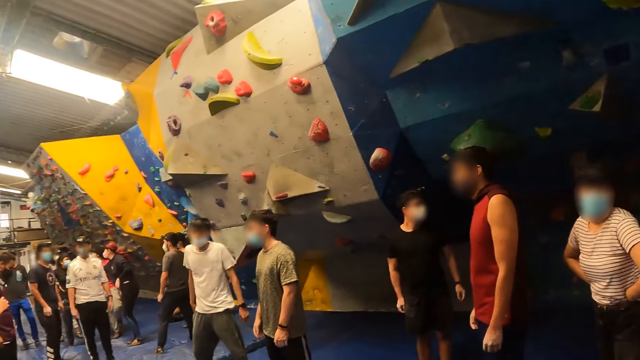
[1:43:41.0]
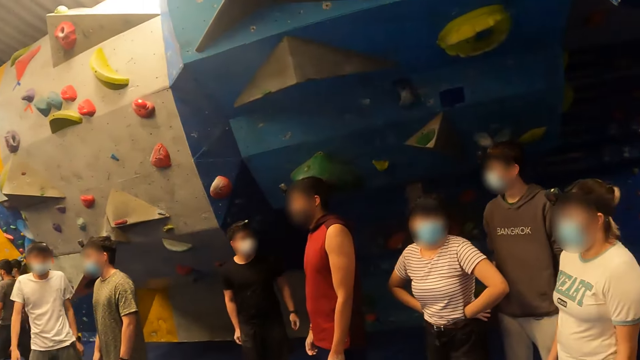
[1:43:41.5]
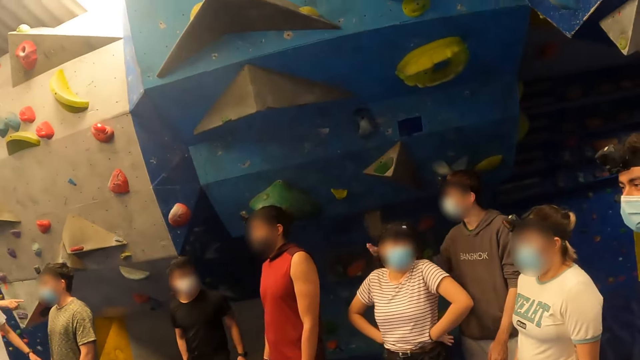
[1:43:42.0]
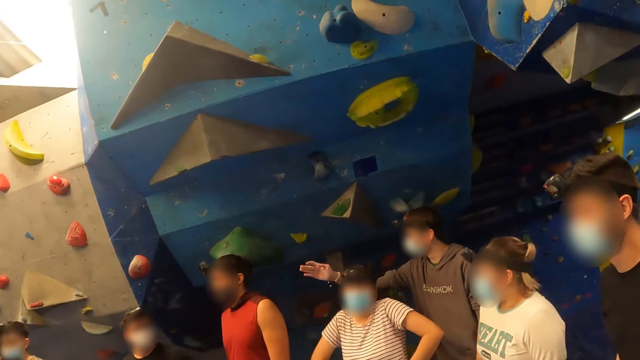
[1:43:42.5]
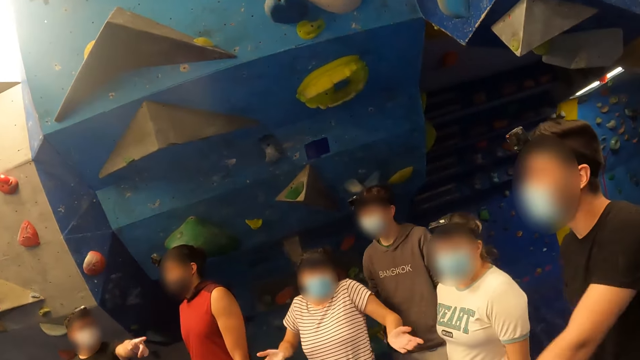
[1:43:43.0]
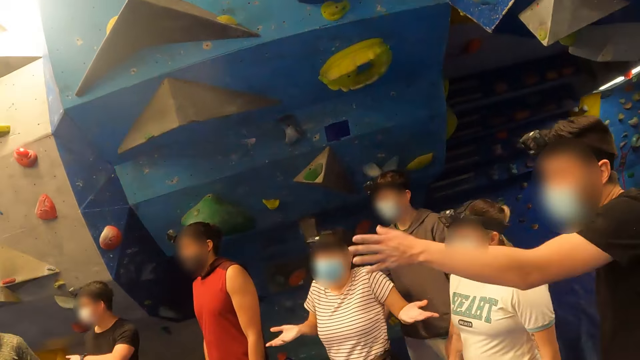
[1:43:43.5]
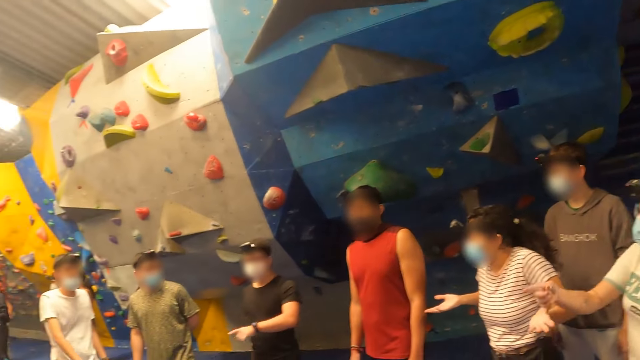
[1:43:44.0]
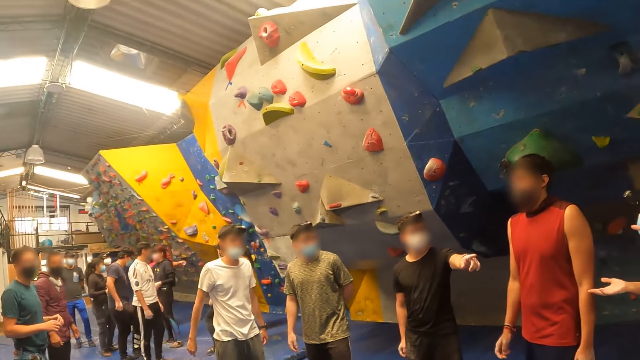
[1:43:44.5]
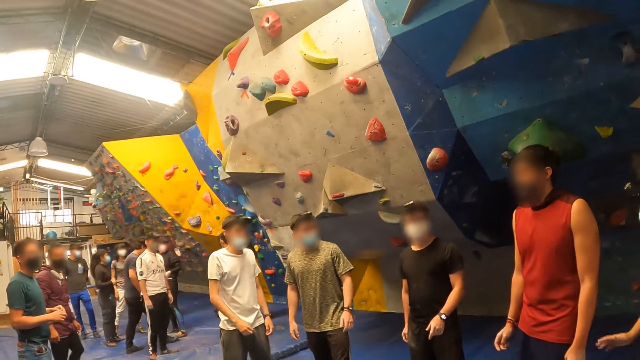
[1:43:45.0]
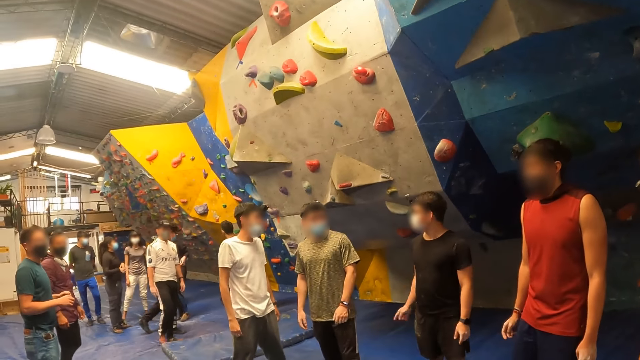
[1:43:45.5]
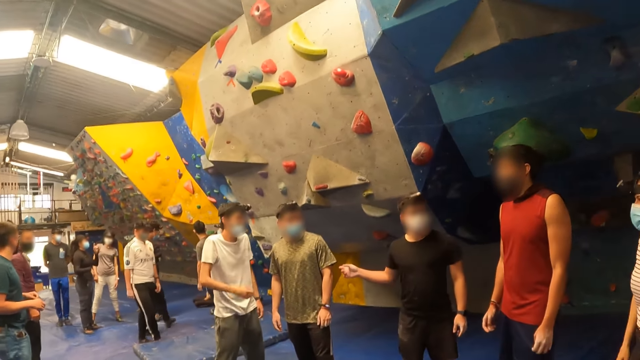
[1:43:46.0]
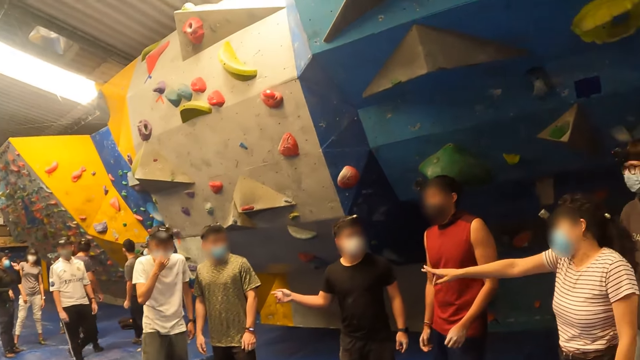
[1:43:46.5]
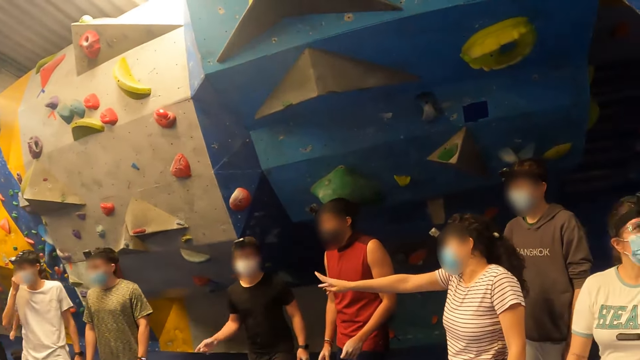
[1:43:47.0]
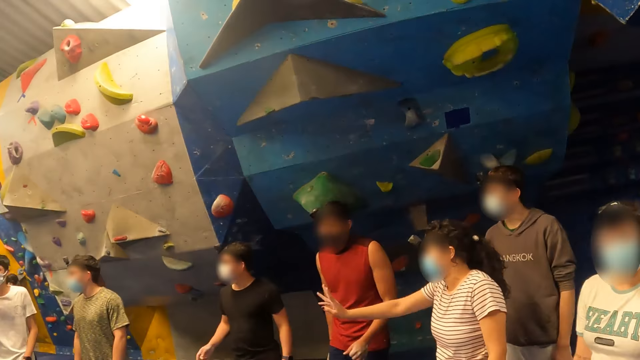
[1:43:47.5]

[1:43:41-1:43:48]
The camera wearer looks around a room. A man points in the room.

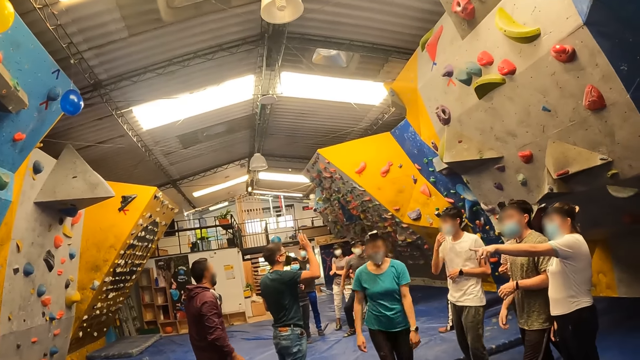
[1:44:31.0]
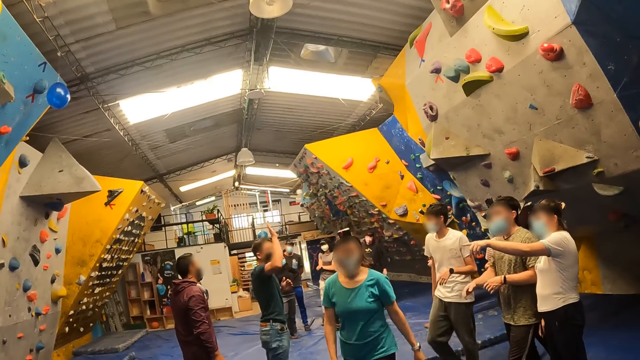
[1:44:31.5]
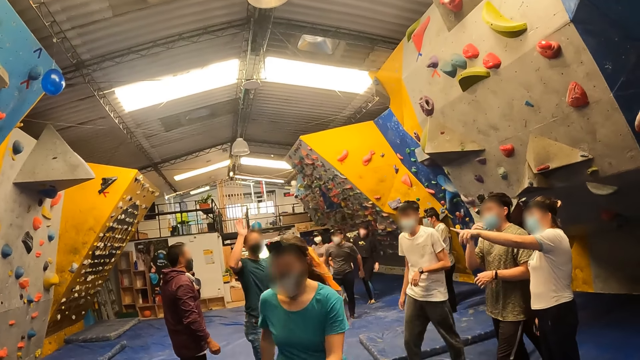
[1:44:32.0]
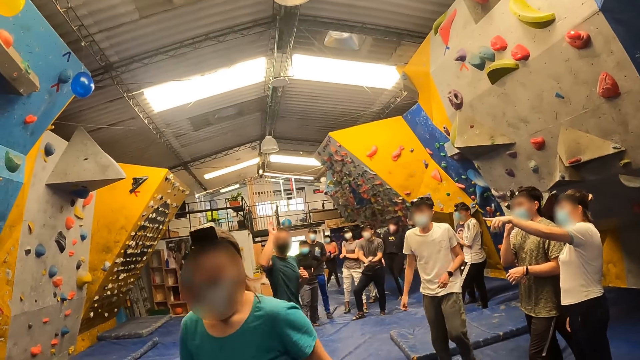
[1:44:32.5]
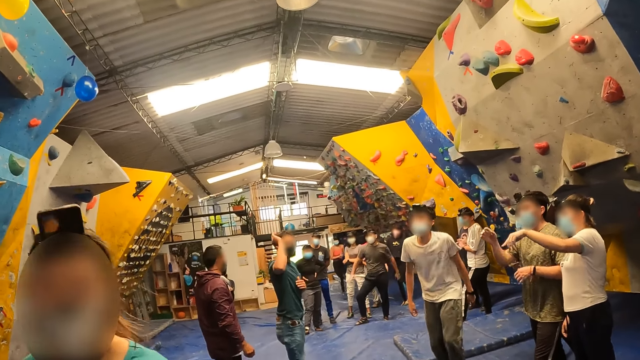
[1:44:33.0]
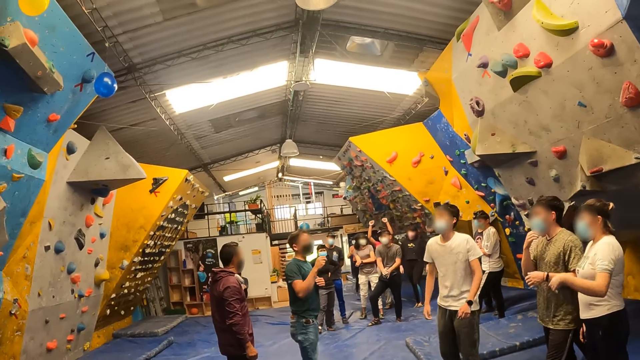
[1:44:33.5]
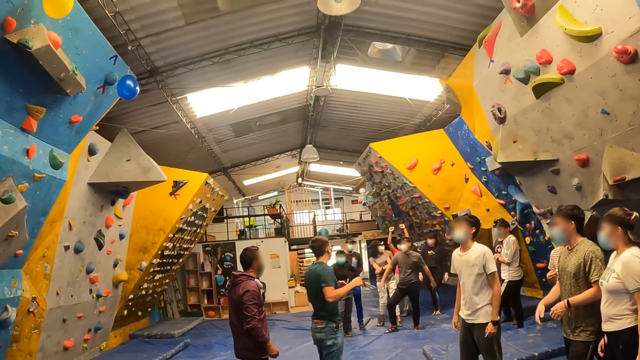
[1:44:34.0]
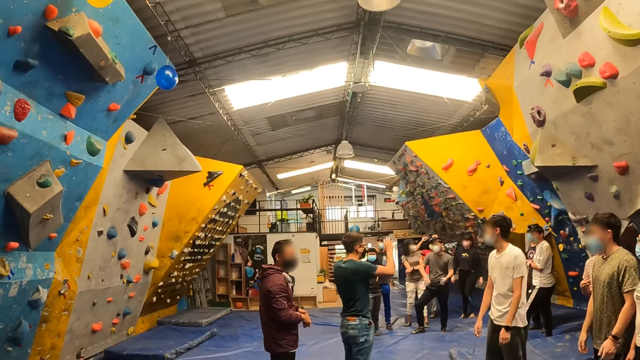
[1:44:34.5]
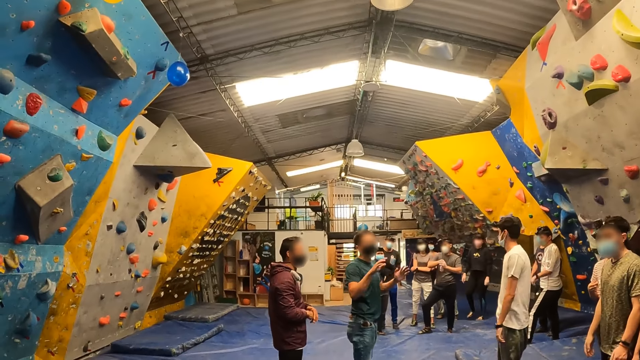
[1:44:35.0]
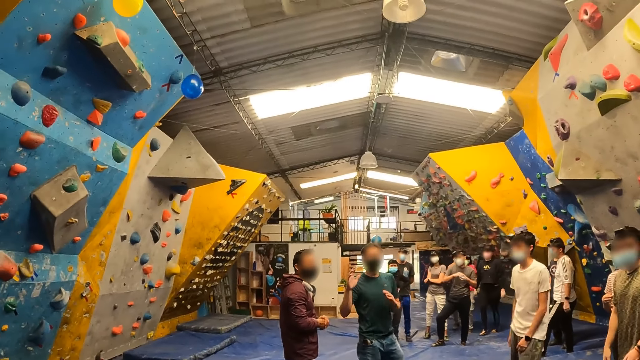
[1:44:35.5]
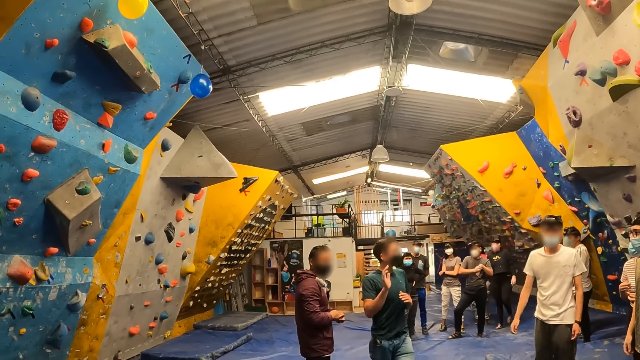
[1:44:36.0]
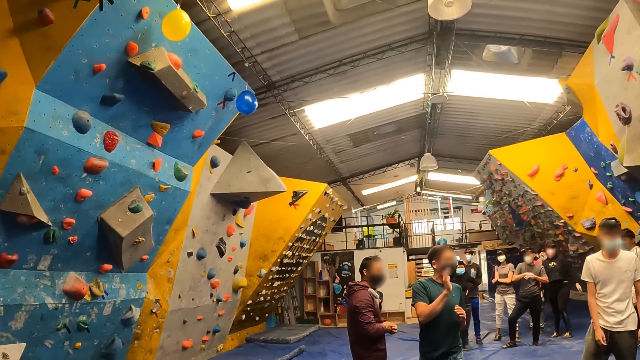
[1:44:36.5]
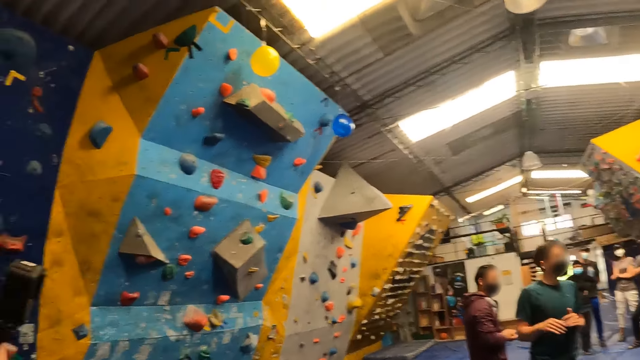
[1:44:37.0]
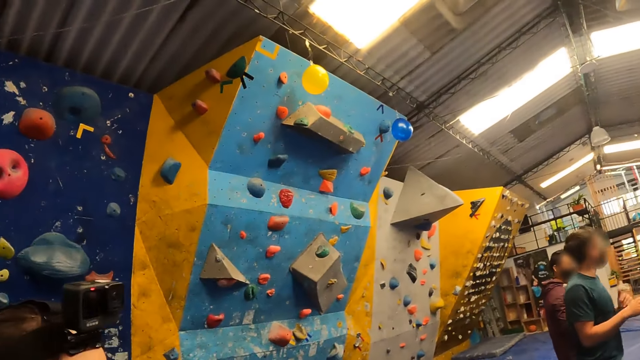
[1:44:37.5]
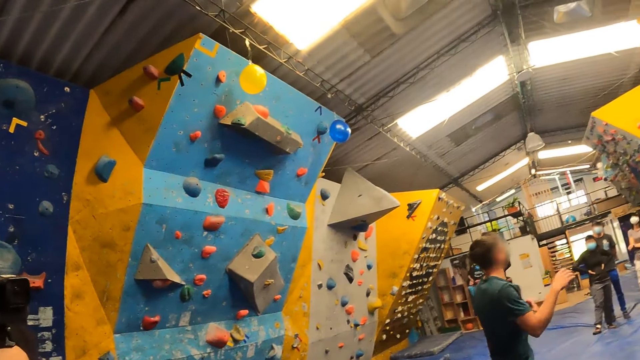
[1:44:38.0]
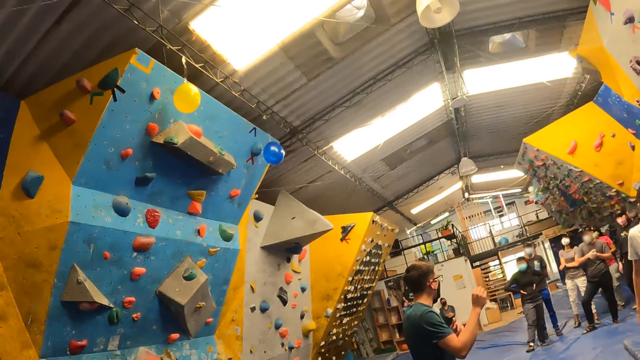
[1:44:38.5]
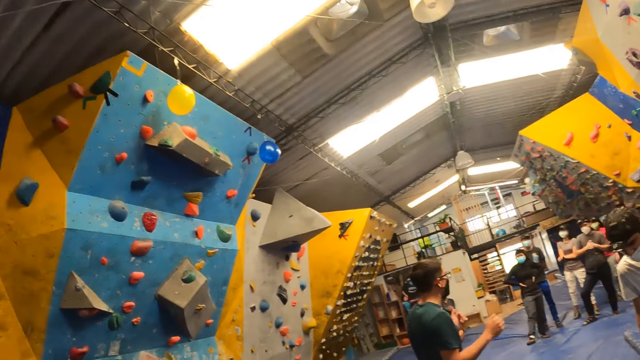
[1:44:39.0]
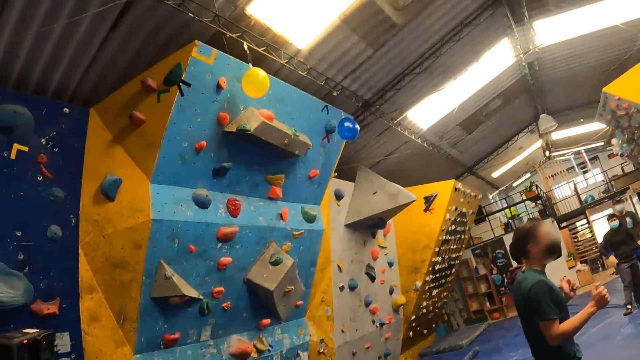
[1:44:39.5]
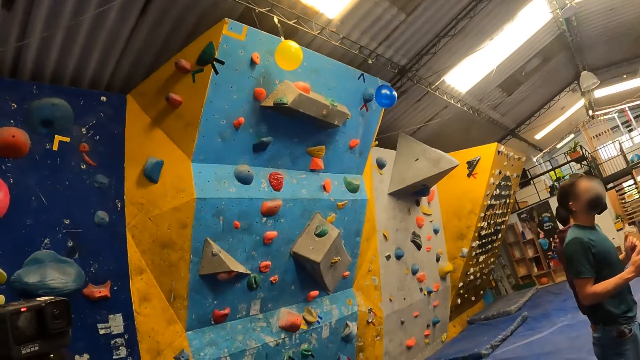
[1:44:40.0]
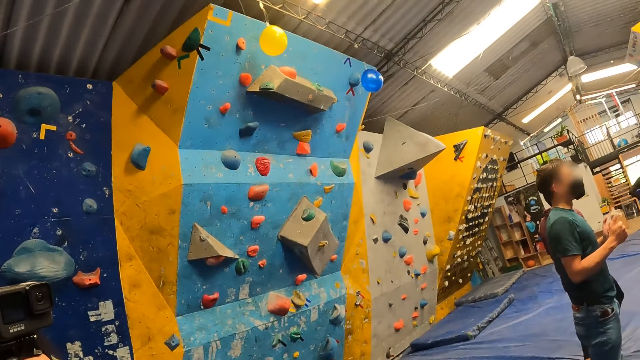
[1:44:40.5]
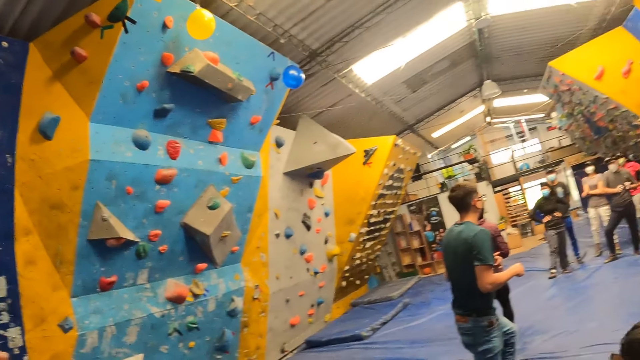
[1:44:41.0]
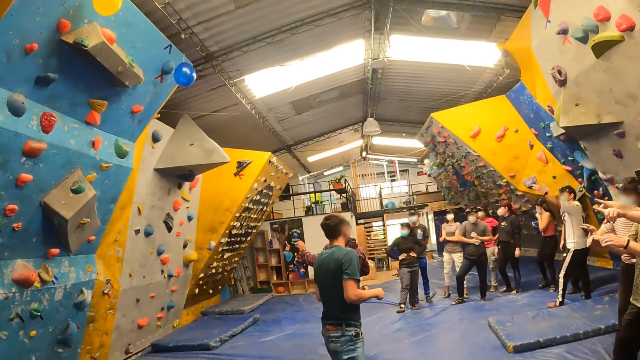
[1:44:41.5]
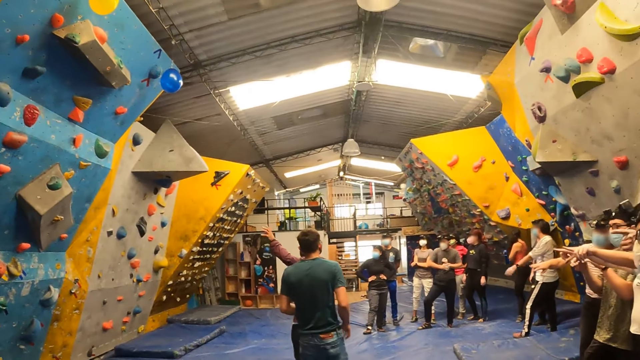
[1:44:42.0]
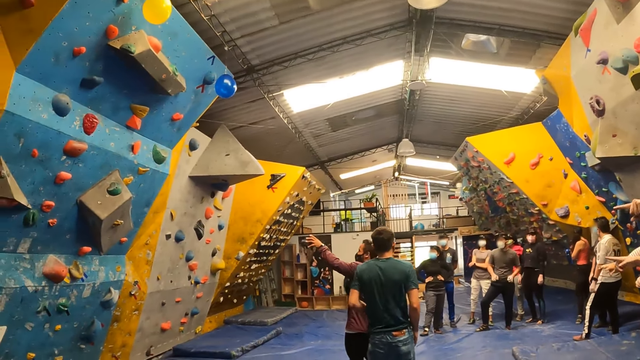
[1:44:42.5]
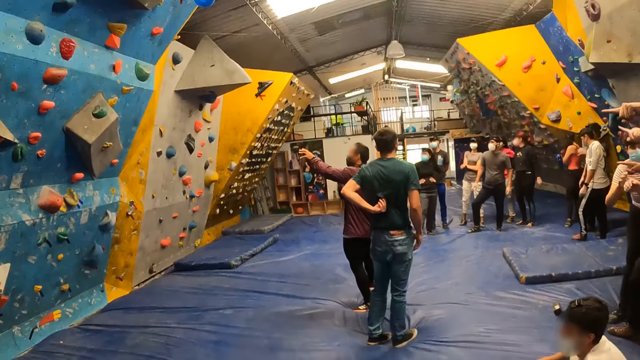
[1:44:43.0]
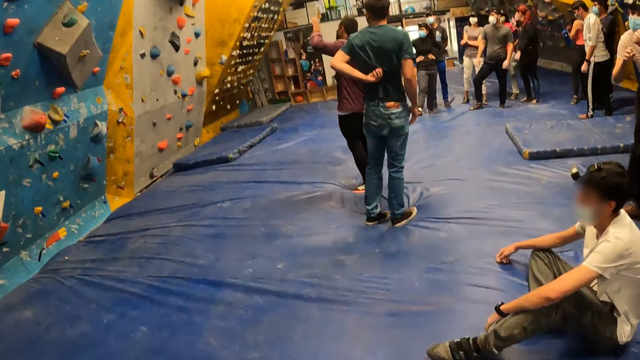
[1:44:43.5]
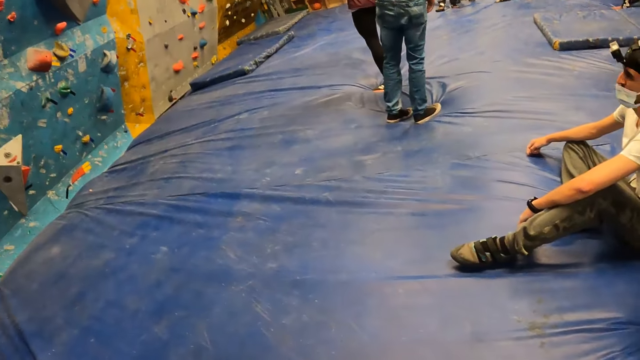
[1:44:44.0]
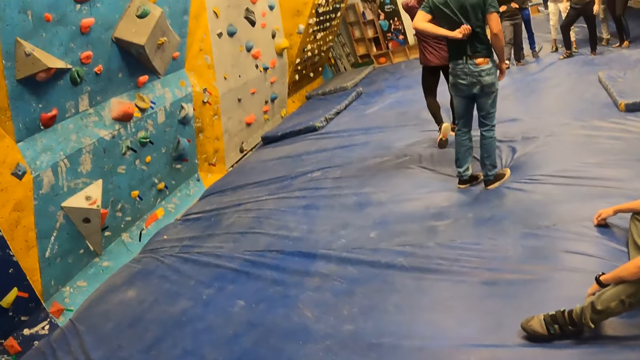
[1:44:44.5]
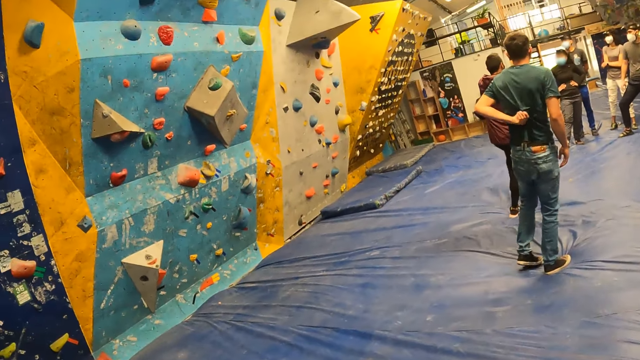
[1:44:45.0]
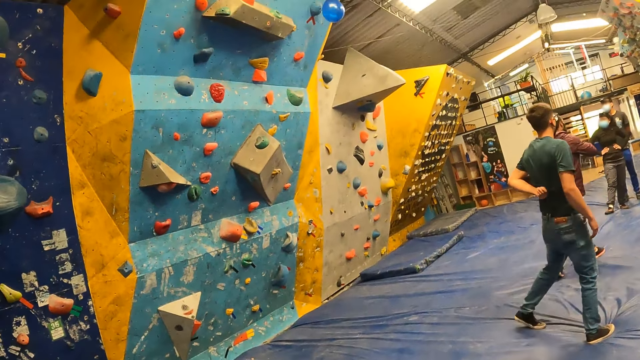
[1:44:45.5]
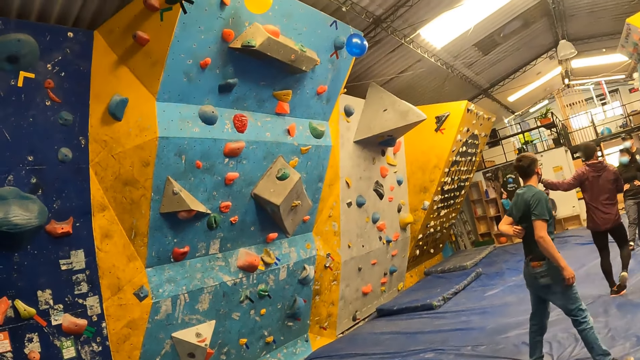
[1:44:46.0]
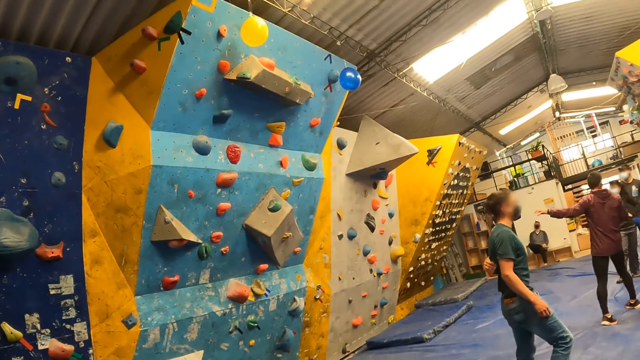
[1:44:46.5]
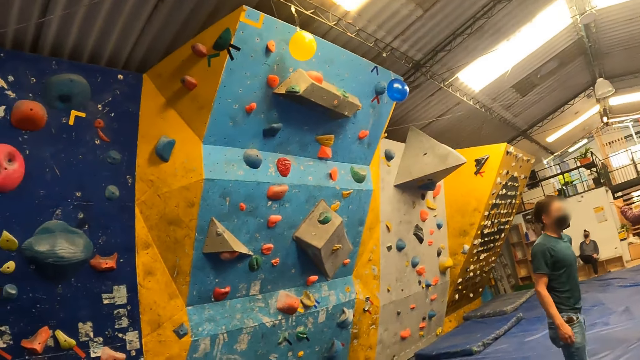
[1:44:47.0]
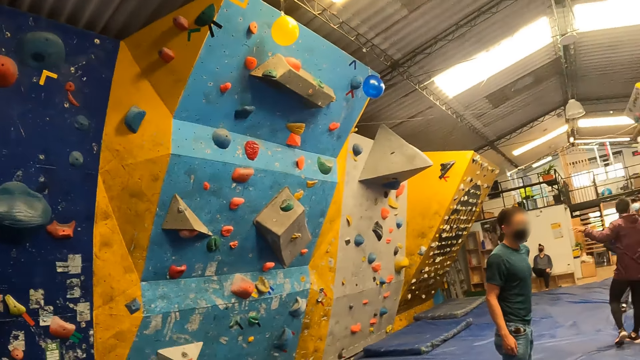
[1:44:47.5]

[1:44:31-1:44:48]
A person walks towards the camera wearer. The person converses with the camera wearer.
